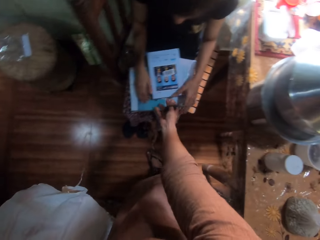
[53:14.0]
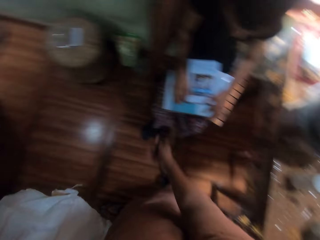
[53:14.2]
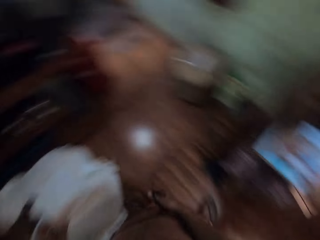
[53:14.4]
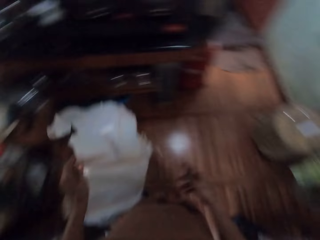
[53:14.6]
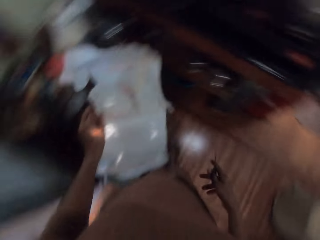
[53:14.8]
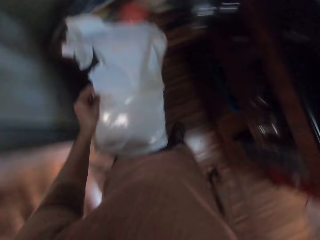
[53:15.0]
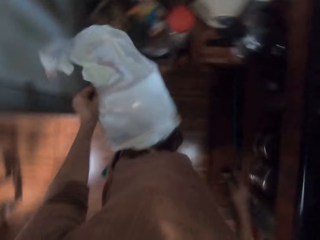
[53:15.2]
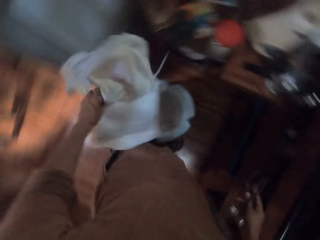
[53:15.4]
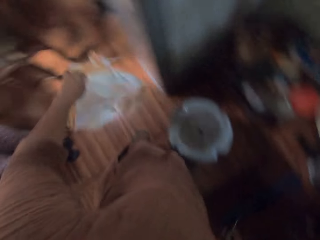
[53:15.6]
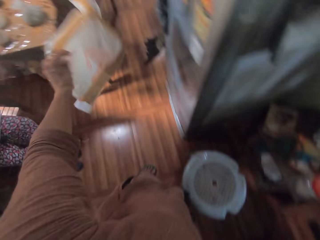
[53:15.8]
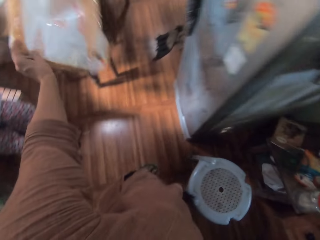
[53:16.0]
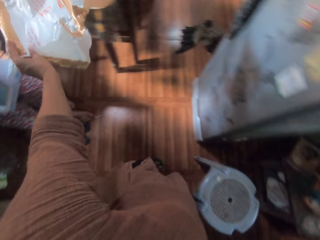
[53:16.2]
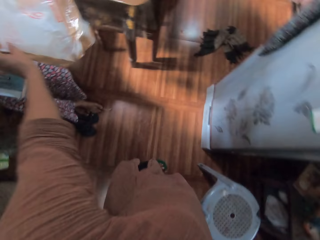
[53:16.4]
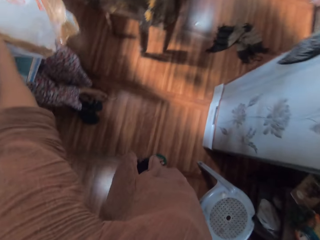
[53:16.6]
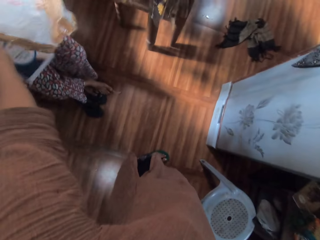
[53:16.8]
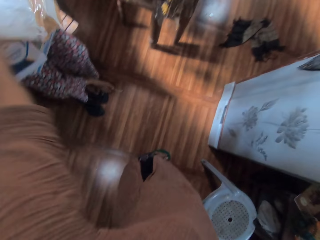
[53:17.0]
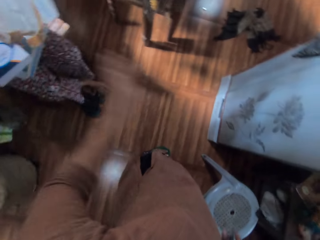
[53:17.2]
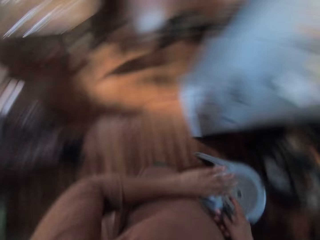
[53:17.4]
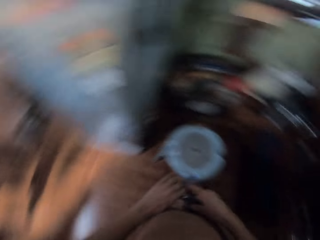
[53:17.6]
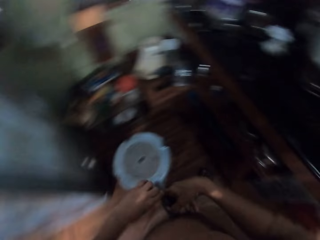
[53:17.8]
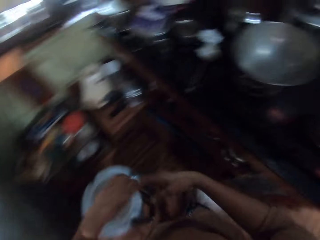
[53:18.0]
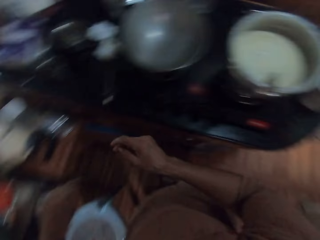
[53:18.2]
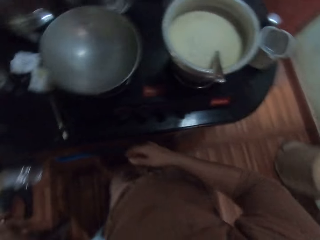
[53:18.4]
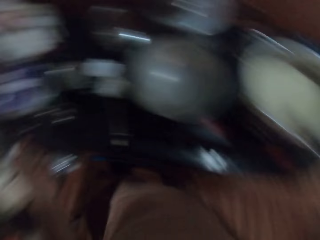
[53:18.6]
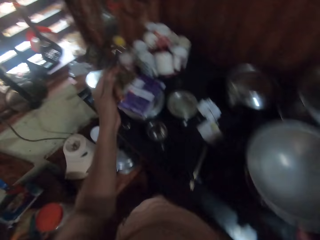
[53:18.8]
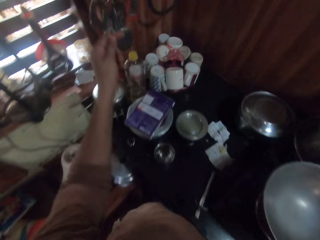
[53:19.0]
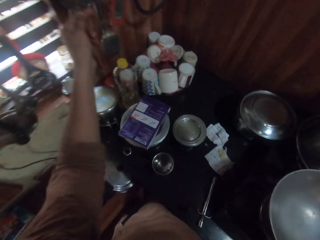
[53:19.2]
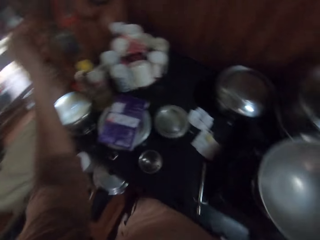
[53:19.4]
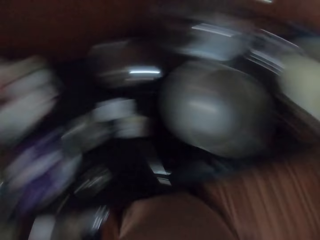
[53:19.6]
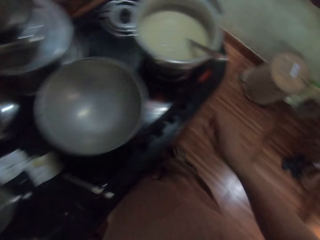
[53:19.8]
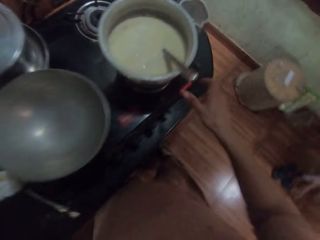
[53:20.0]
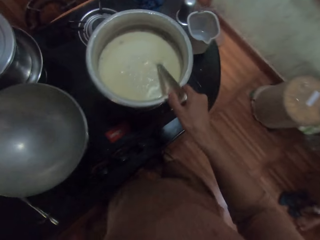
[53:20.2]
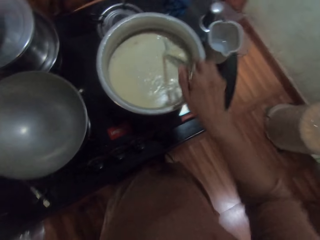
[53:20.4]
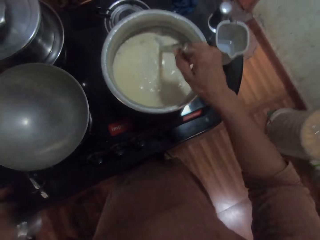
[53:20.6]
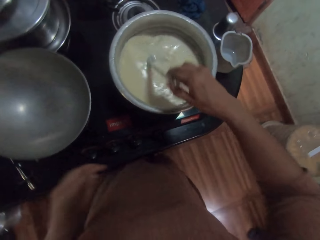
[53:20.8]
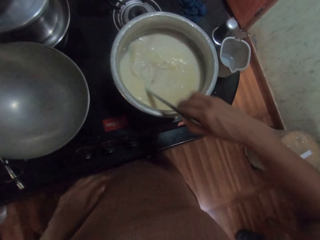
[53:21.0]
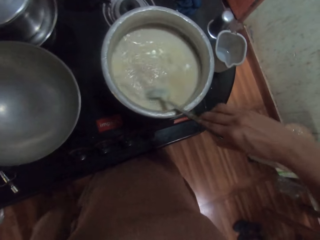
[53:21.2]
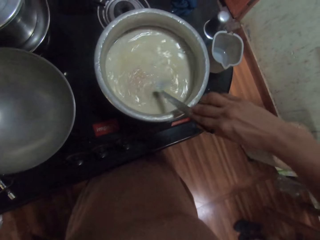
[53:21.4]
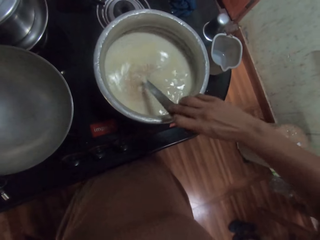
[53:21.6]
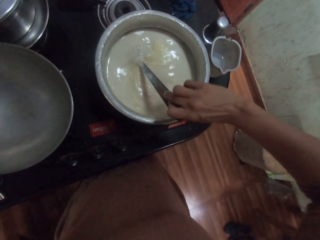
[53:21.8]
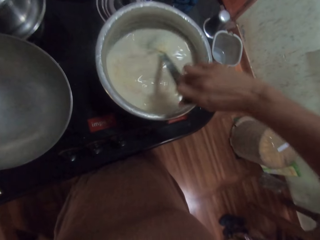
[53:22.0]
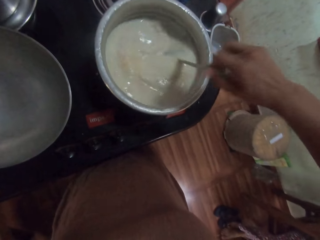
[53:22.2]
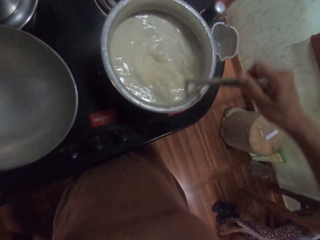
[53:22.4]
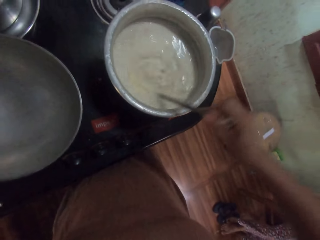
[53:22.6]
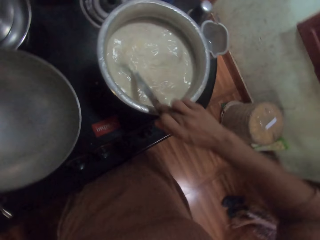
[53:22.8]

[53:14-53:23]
The camera wearer hands over the book. She drops the book on the books on the legs of the girl with her right hand. She walks in the kitchen. She drops the seal. She passes the pack to the girl with her left hand. The girl collects the pack from the camera wearer's left hand with her right hand. The camera wearer passes the scissors to her left hand. She hangs the pair of scissors. She drops the scissors on the wall hanger with her left hand. She picks up the spoon. She stirs the milk in the pot on the gas burner on the countertop with the spoon in her right hand.

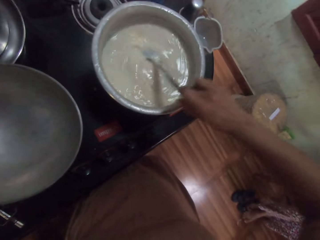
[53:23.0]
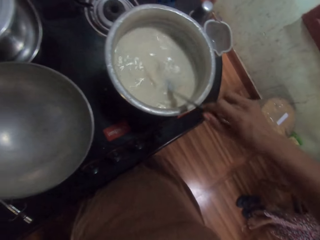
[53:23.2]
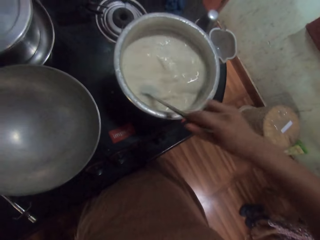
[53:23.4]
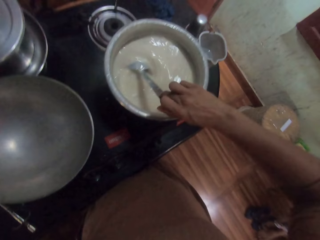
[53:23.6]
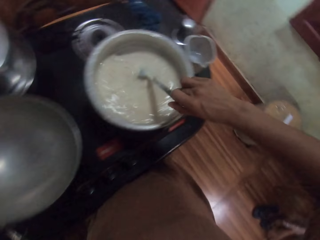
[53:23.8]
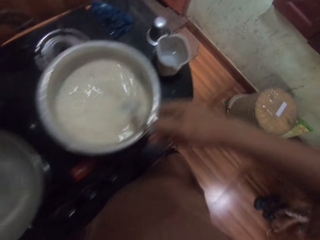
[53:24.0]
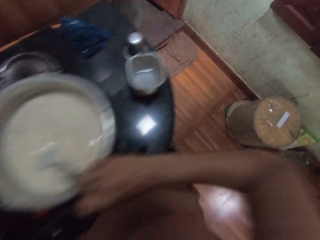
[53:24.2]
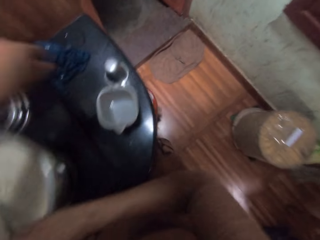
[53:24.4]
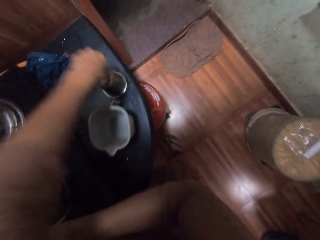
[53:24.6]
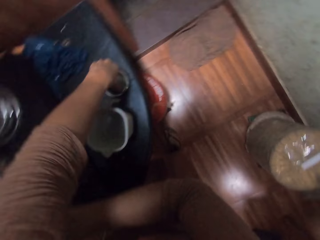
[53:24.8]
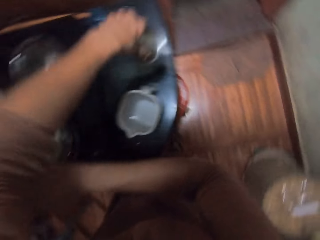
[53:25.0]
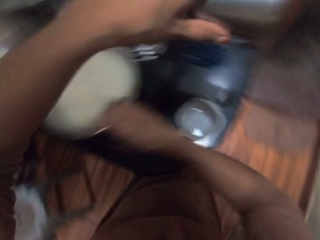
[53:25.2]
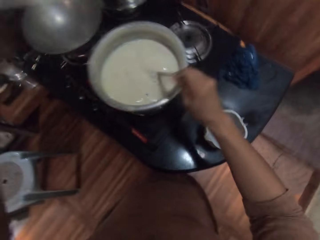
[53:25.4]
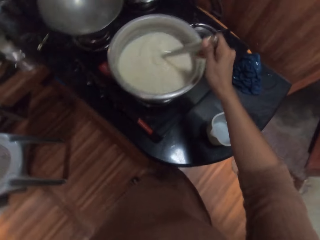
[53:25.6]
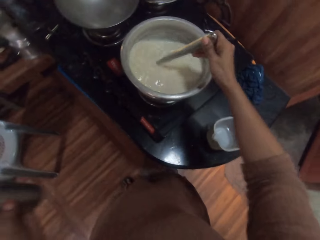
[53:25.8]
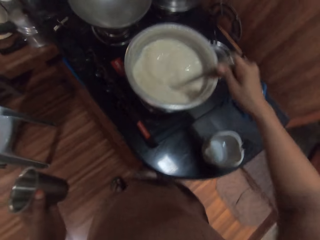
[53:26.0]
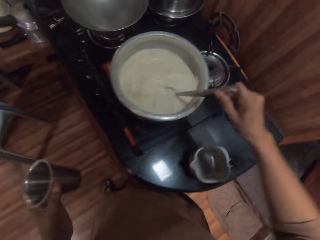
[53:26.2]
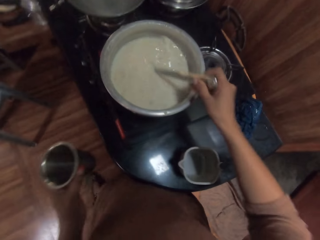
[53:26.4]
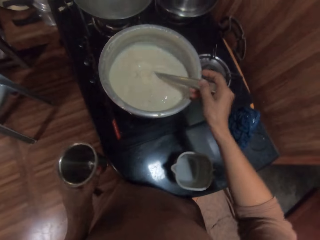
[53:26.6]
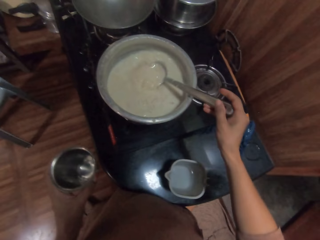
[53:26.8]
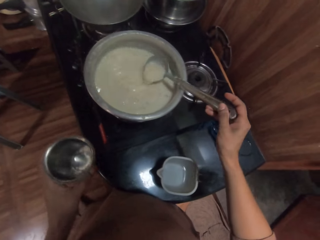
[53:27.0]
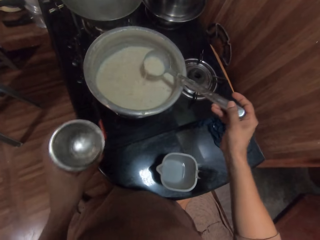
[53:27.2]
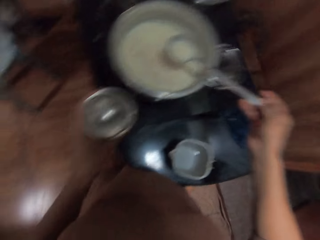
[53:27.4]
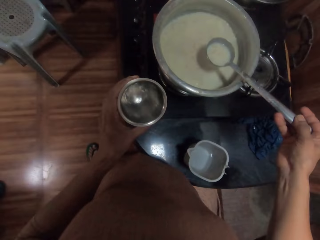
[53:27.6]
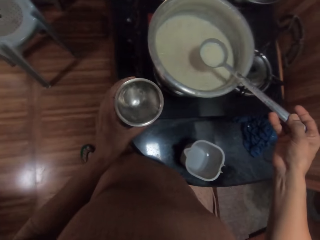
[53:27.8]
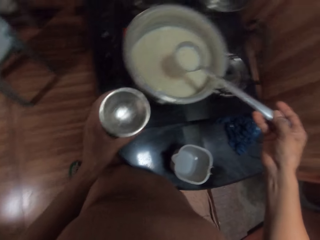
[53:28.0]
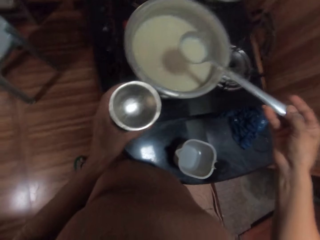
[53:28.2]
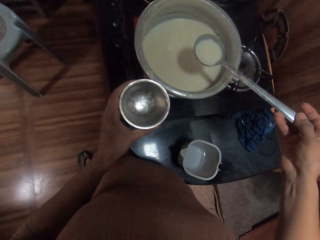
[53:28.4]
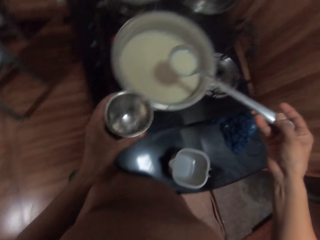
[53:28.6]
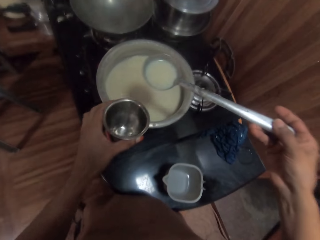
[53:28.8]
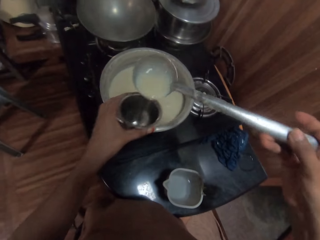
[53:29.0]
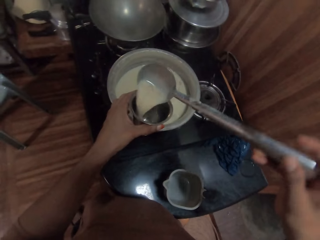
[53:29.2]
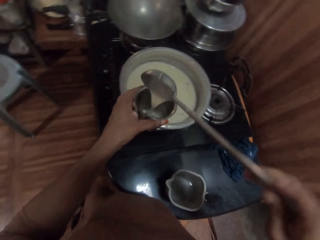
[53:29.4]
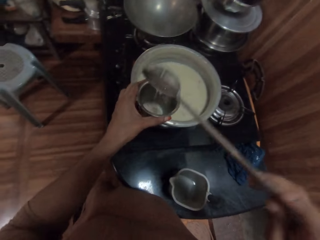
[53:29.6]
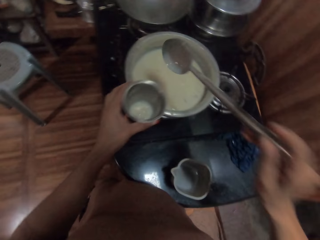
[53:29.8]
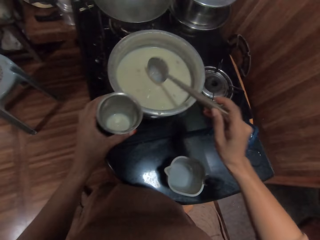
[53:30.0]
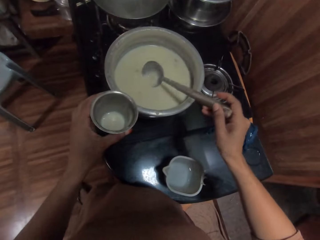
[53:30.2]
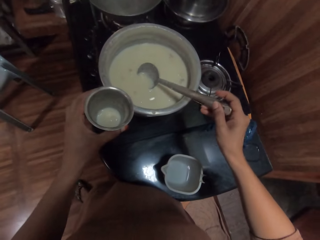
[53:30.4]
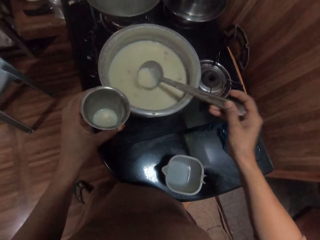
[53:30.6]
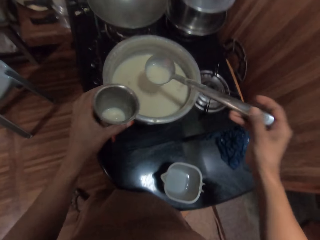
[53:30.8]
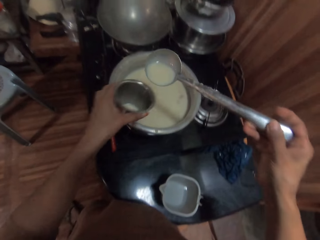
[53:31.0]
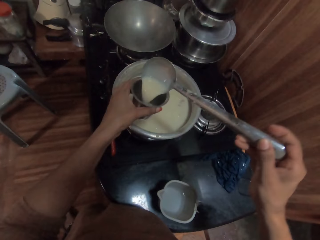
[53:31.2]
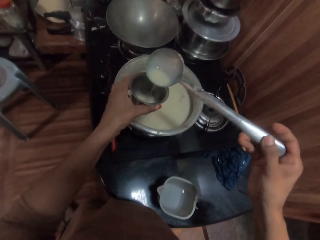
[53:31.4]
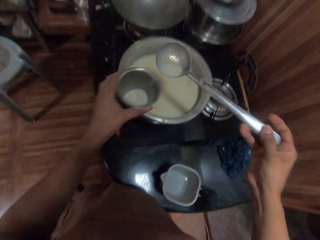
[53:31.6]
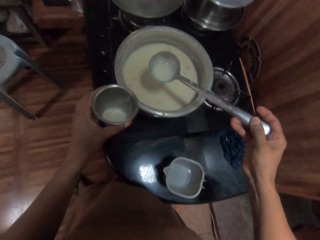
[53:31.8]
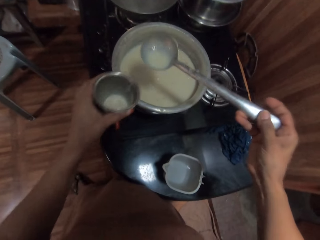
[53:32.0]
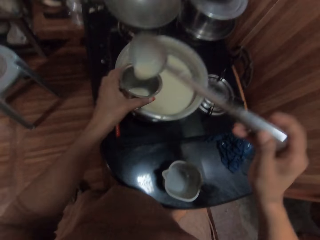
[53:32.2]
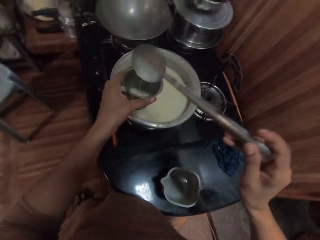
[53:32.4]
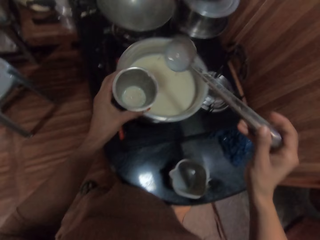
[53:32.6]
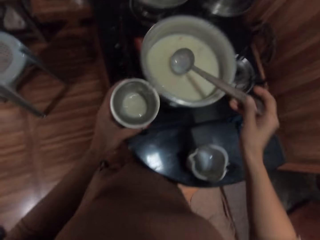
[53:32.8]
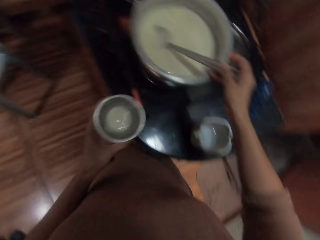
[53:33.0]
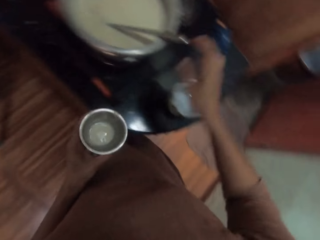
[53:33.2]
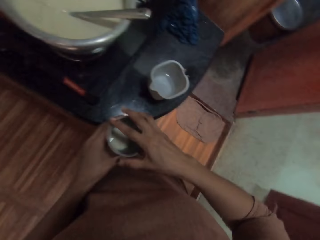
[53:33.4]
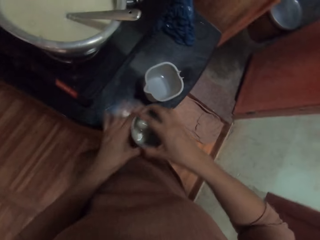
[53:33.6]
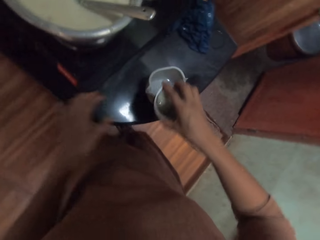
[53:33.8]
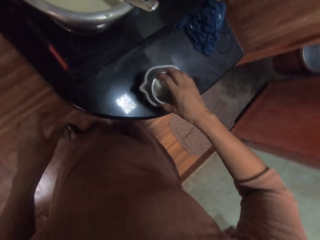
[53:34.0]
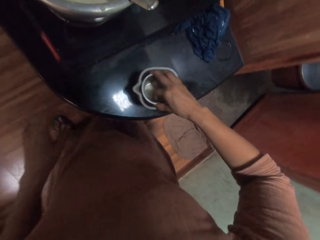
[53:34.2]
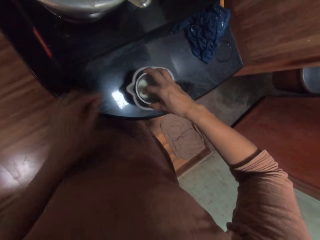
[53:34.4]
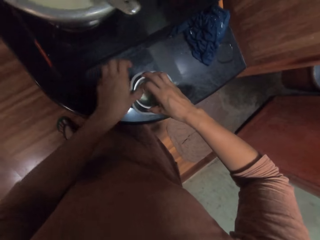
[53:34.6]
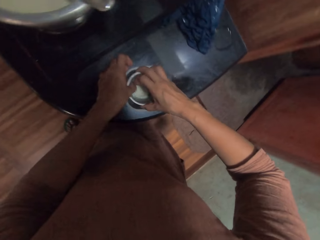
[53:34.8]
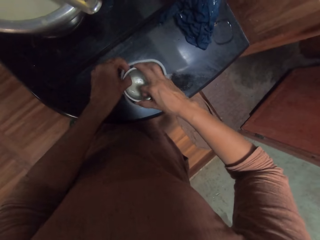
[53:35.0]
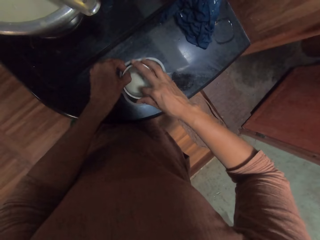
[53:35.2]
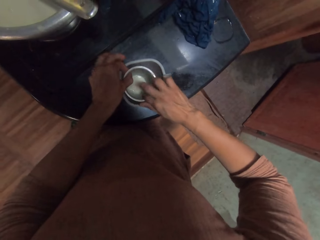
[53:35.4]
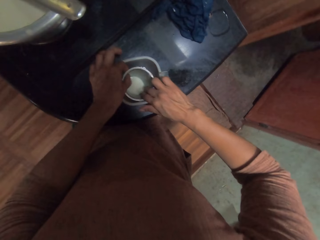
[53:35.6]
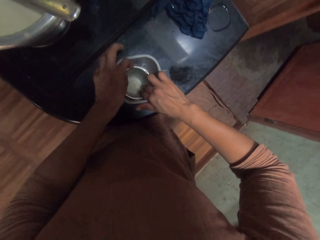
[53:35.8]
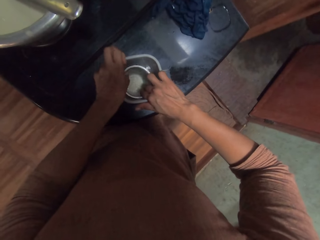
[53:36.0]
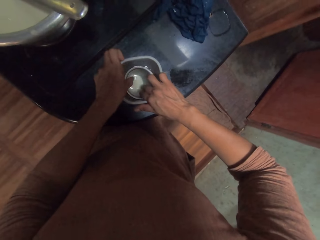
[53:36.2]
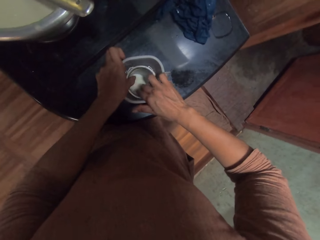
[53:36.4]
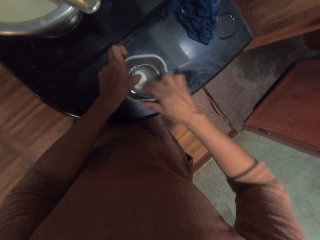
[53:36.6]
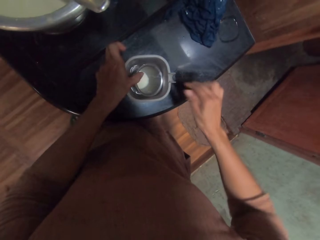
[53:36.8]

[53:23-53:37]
The camera wearer interacts with the girl. She picks up a stainless cup or steel tumbler on the countertop with her left hand. She scoops some milk in the pot on the gas burner on the countertop with the spoon in her right hand. She pours the milk in the stainless cup in her left hand with the spoon in her right hand. She scoops some milk in the pot on the gas burner on the countertop with the spoon in her right hand. She pours the milk in the stainless cup in her left hand with the spoon in her right hand. She drops the spoon in the pot on the gas burner on the countertop with her right hand. She passes the stainless cup to her right hand. She dips the tumbler in the measuring cup. She drops the stainless cup in a cup of water on the countertop with both hands.
